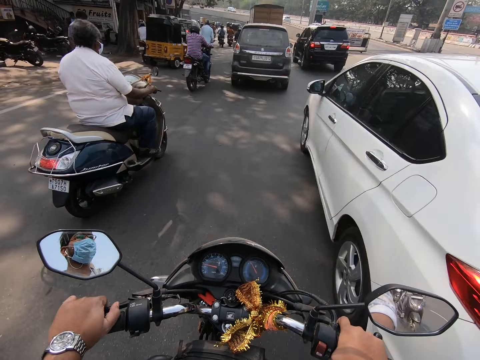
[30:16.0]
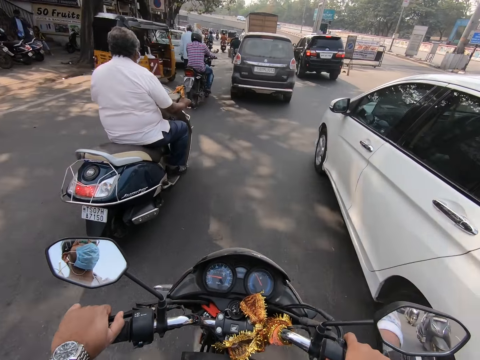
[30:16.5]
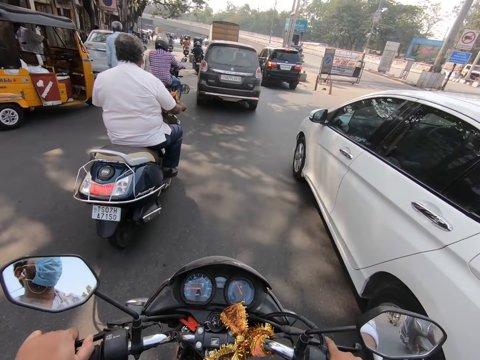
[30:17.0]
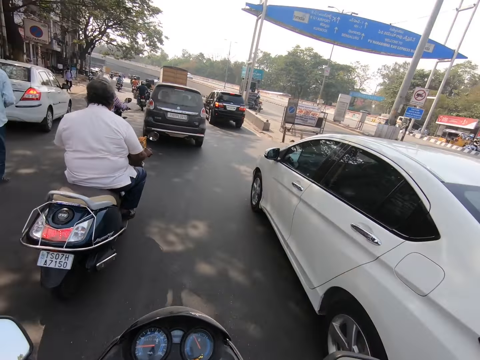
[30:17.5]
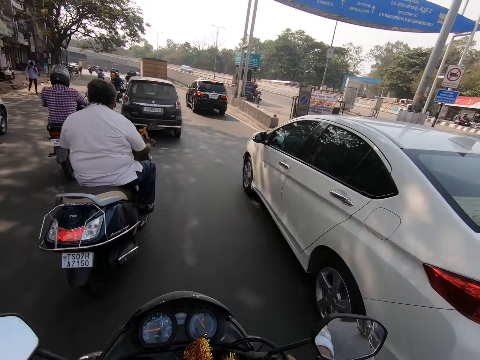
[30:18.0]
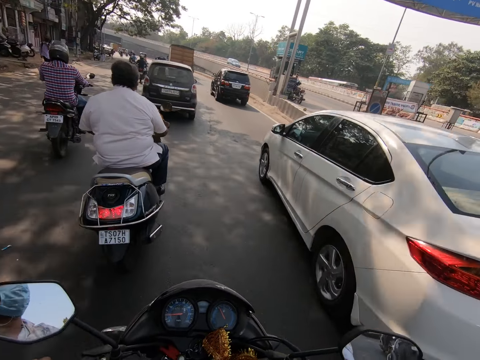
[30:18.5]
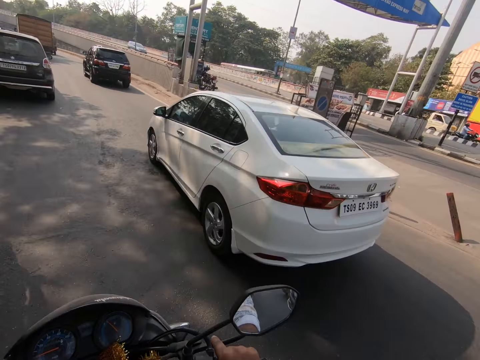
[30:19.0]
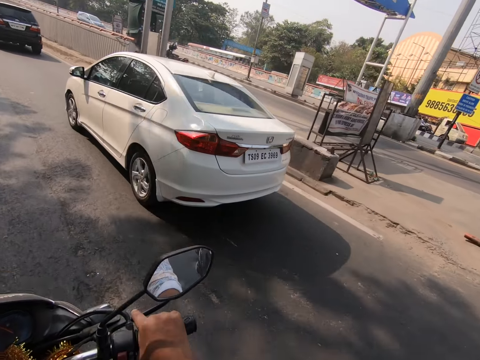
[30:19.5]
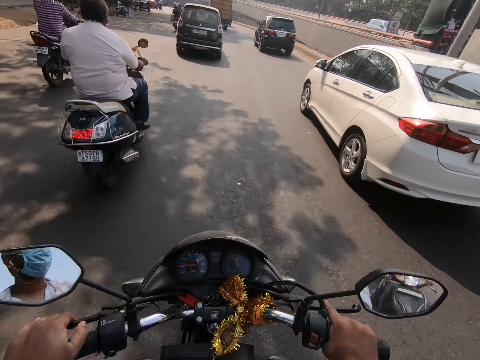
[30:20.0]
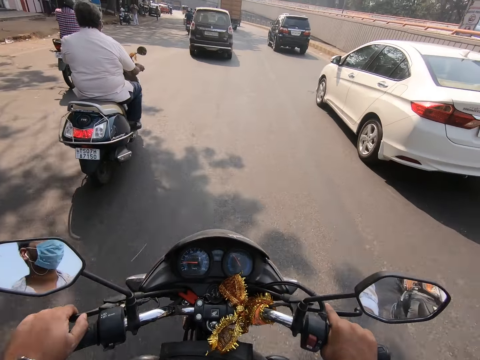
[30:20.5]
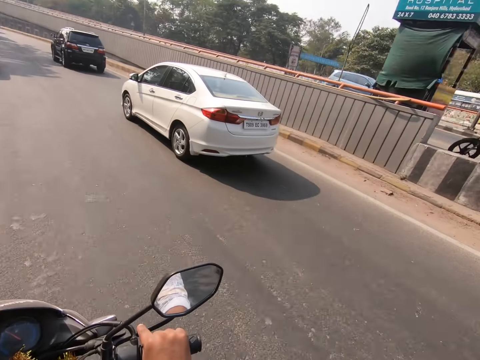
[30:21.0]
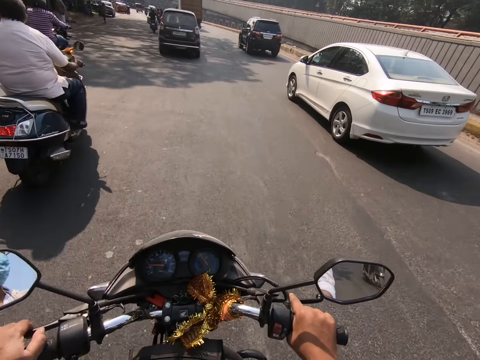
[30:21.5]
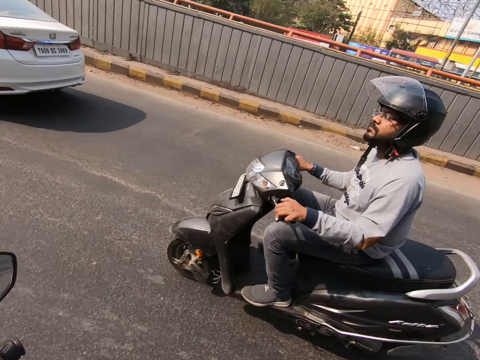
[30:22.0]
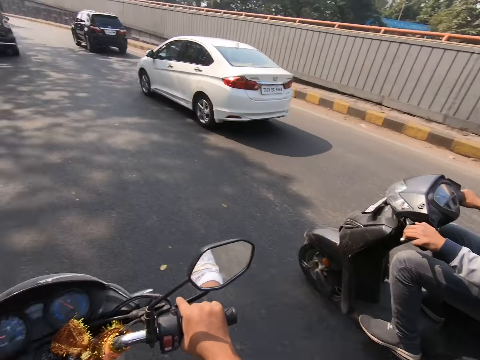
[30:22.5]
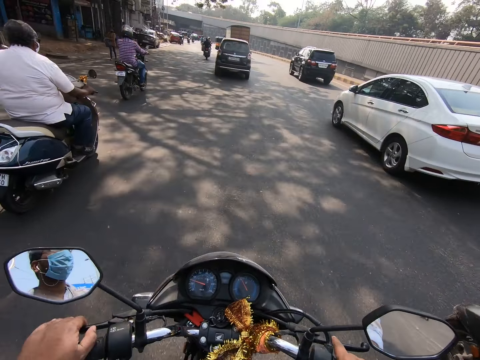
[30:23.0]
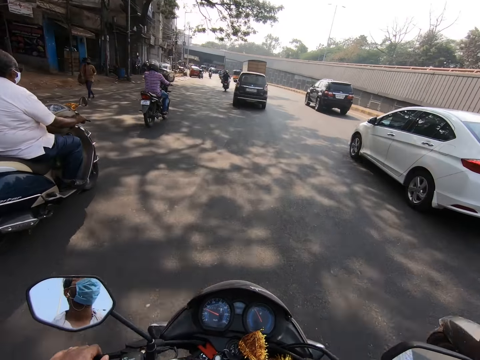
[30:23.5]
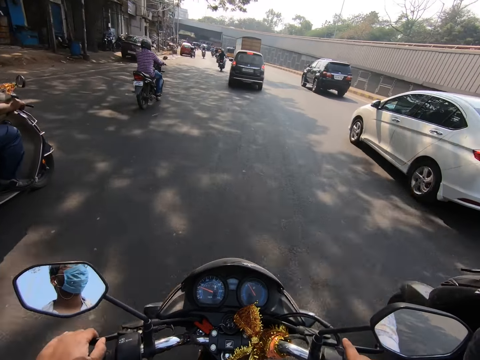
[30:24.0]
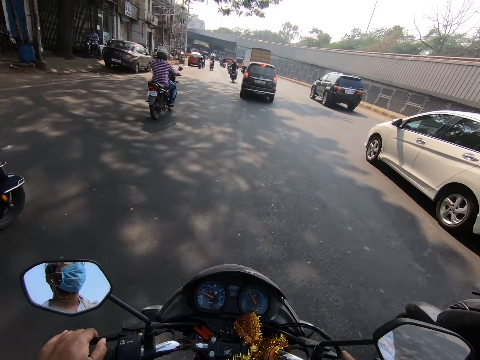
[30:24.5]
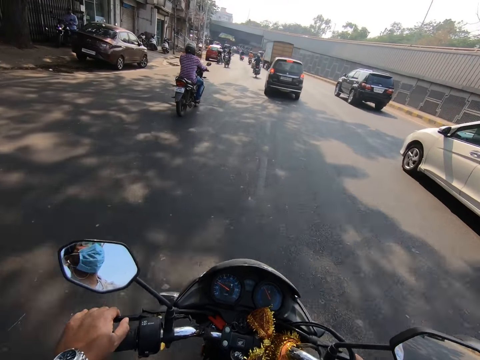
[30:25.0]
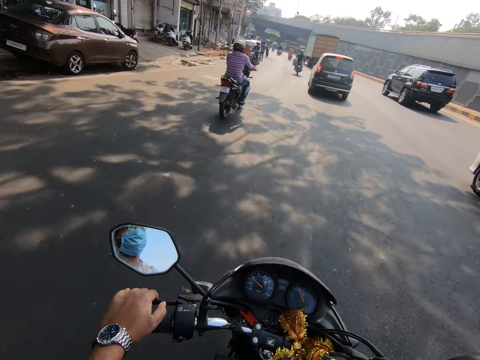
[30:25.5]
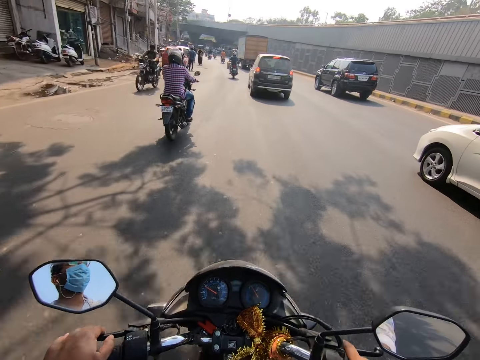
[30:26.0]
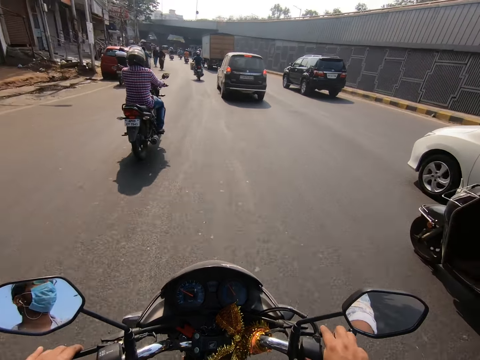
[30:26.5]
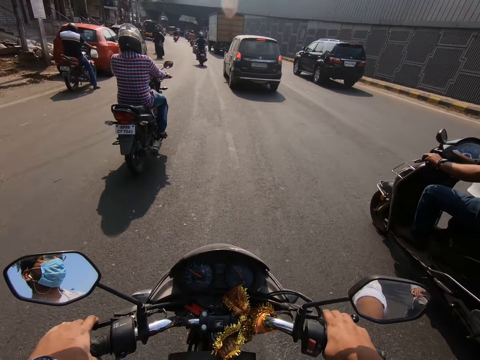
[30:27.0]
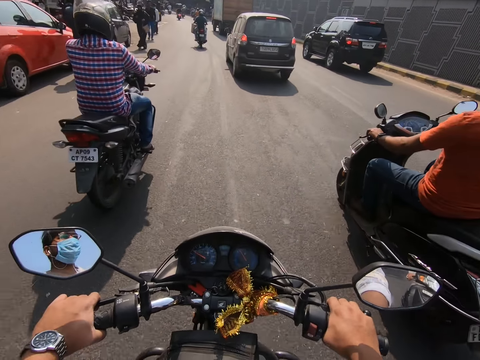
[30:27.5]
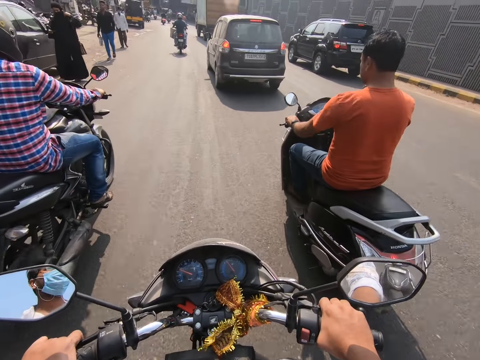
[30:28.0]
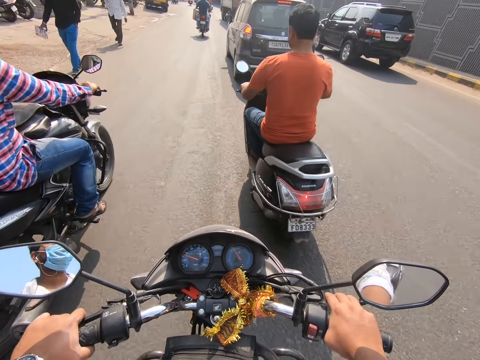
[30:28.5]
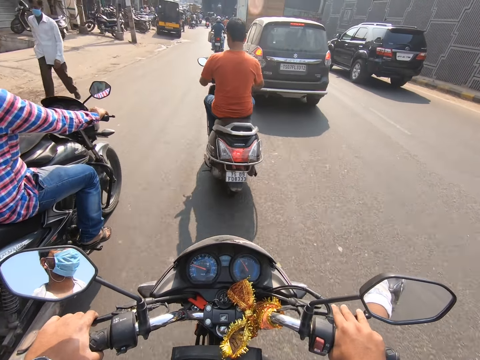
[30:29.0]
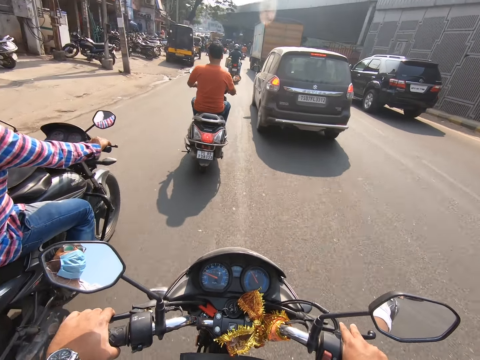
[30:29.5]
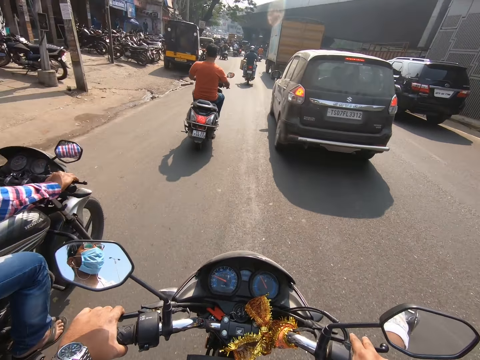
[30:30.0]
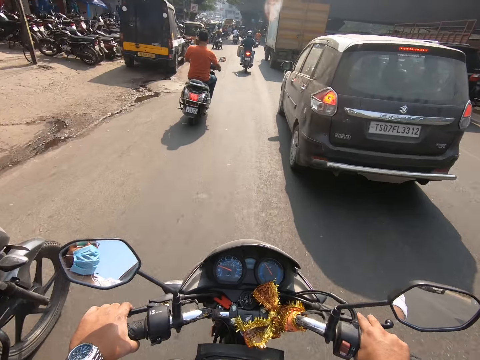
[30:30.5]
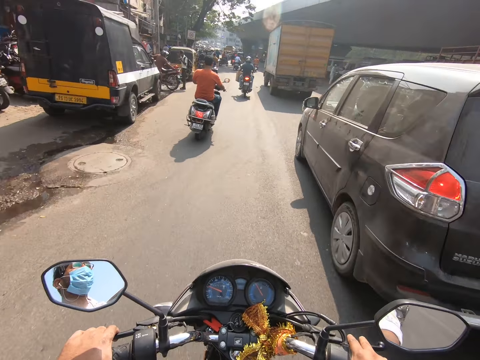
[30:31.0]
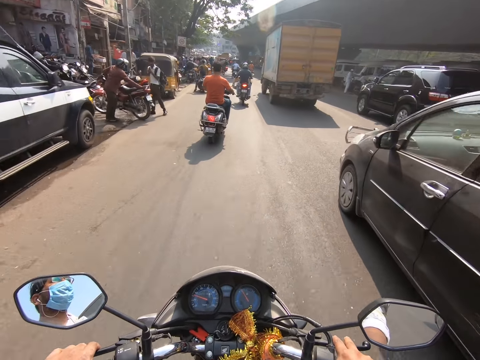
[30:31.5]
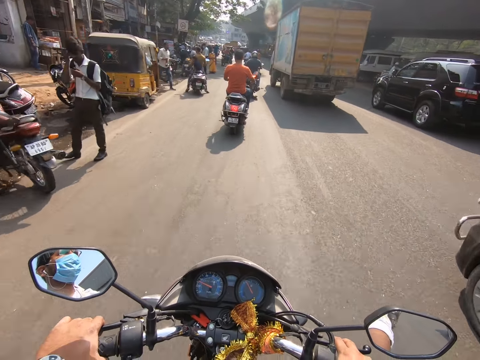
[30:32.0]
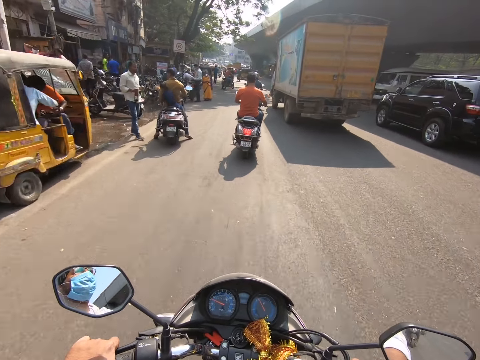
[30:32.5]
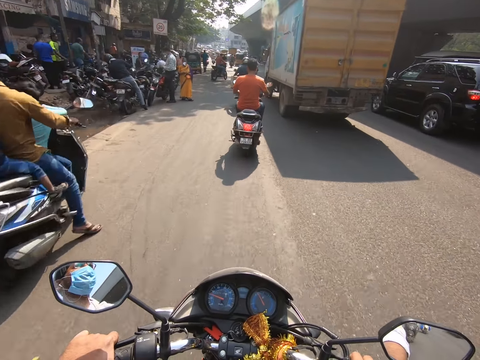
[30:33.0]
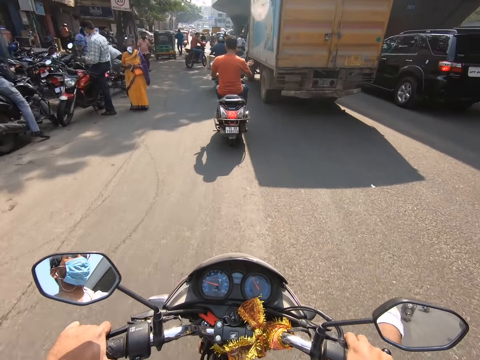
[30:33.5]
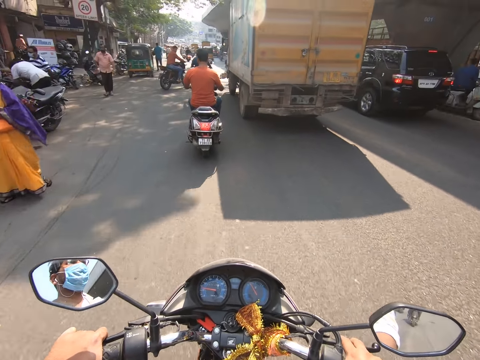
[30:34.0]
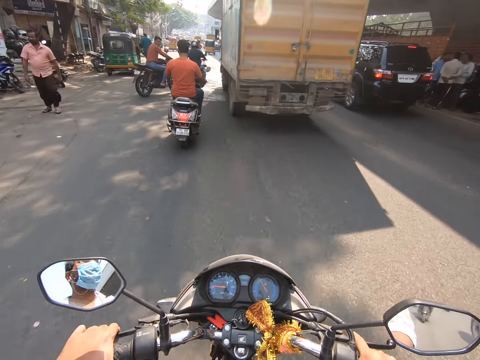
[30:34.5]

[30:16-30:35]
The camera wearer pulls the brakes. They ride the motorcycle on the road. A motorcycle rides past the camera wearer. The camera wearer pulls the brakes. They ride the motorcycle on the road.

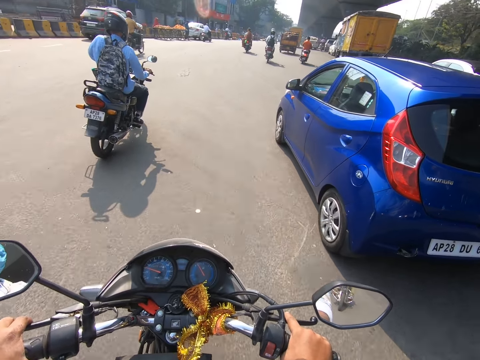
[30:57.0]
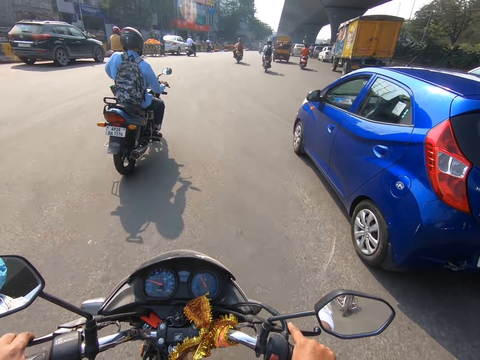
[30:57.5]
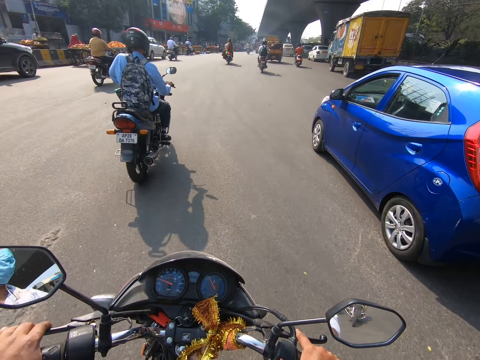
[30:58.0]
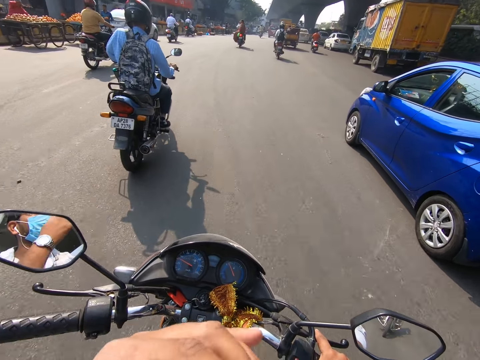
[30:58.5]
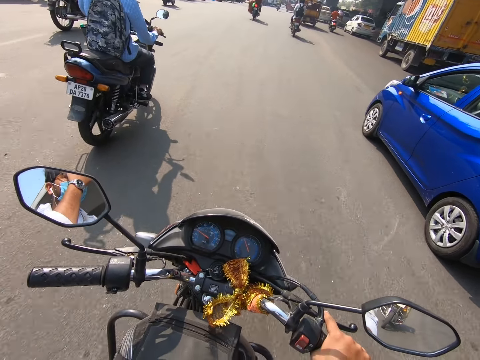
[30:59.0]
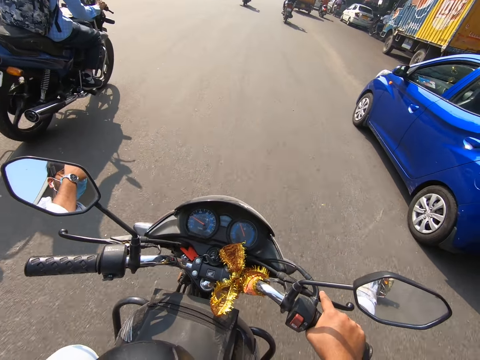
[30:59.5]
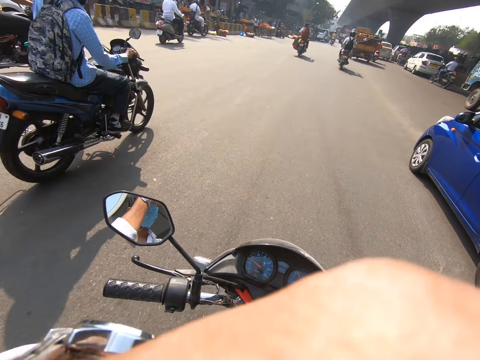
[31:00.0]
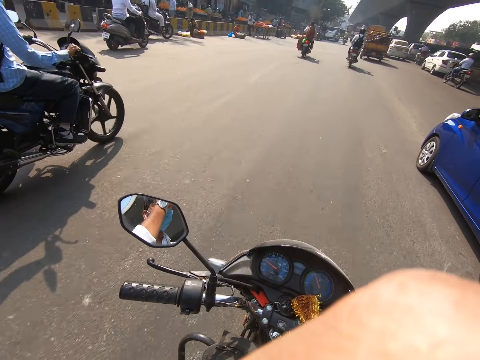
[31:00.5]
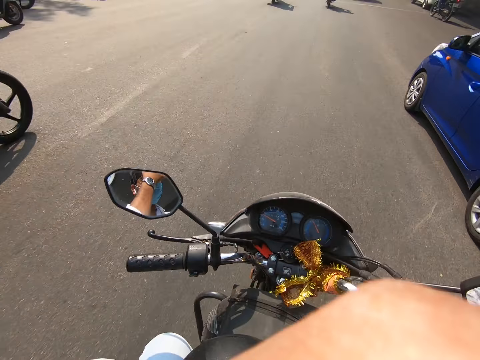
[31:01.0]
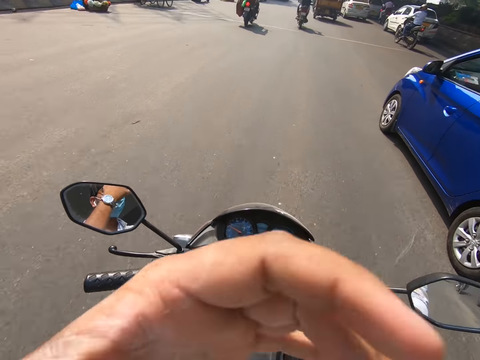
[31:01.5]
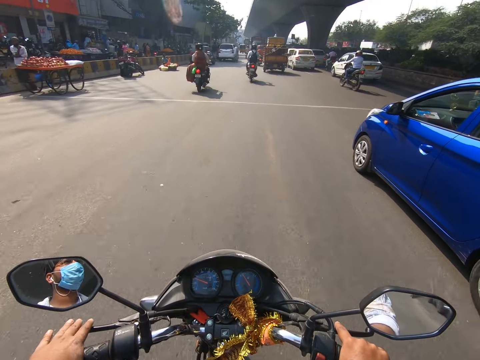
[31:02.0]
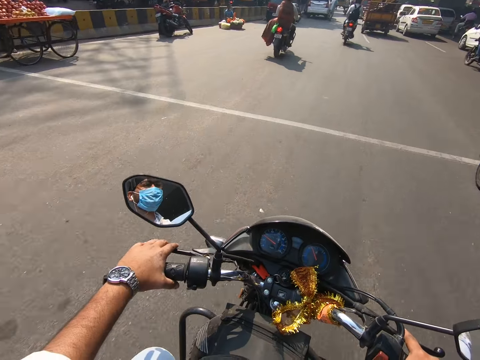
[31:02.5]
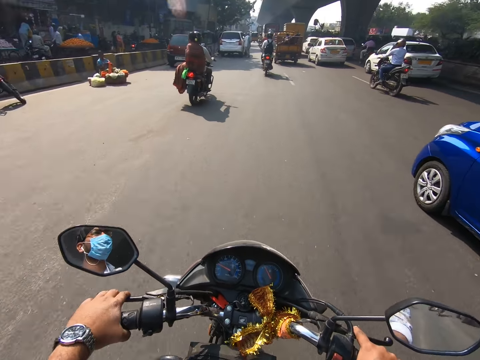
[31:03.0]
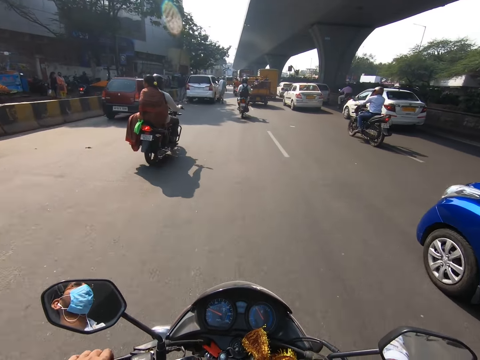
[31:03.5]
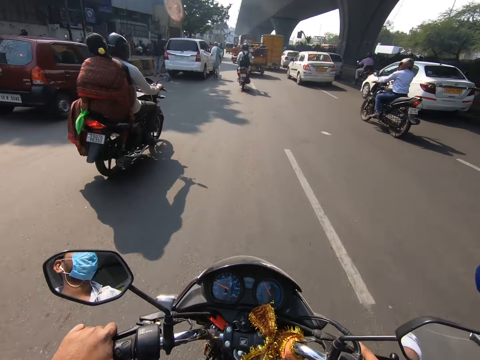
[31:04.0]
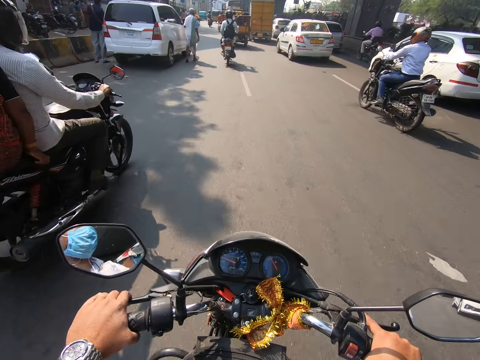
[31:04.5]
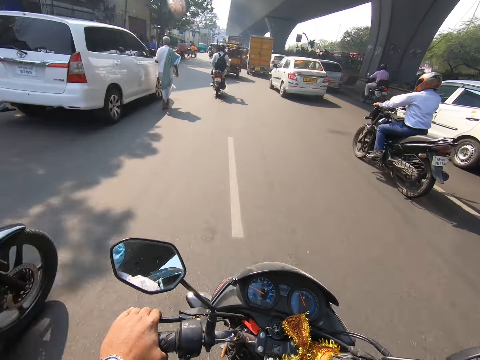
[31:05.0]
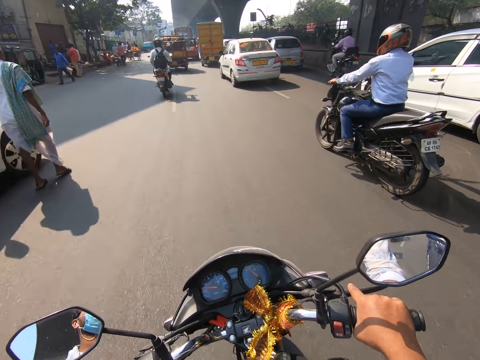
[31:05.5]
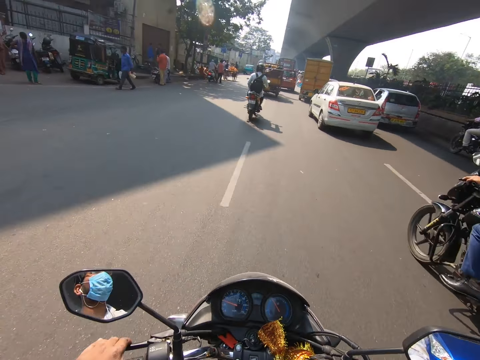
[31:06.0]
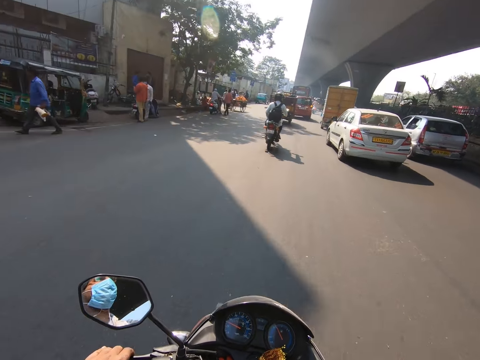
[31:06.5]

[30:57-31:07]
The camera wearer adjusts a camera on his head with his left hand. He rides the motorcycle on the road with his right hand. He lifts his left hand to his face. He rides the motorcycle on the road with both hands. He holds the handlebar with both hands.
